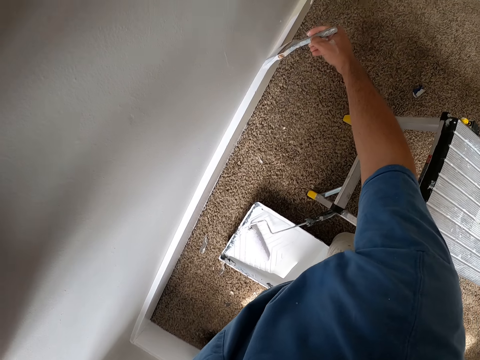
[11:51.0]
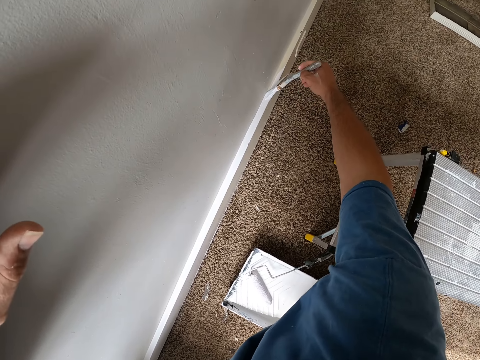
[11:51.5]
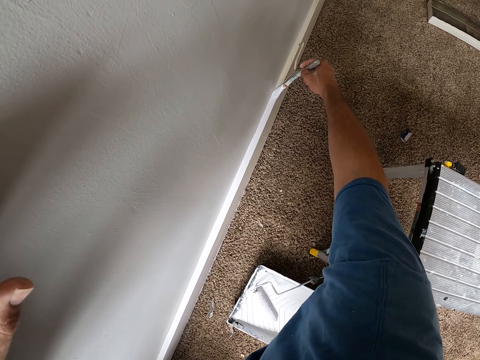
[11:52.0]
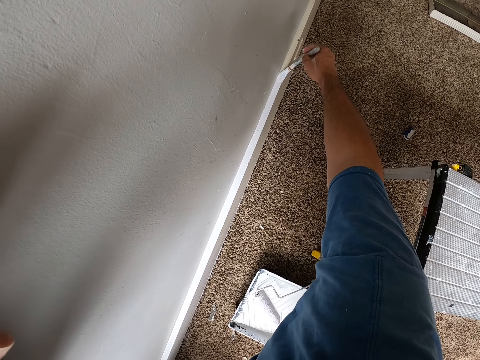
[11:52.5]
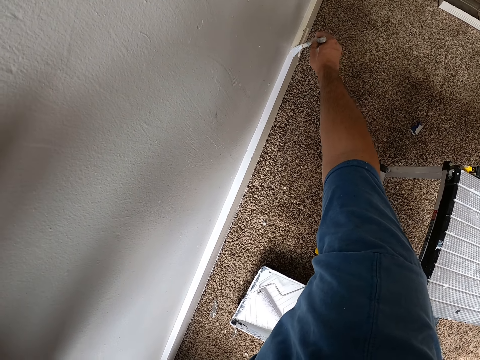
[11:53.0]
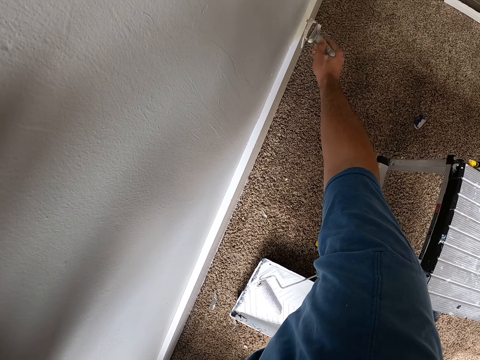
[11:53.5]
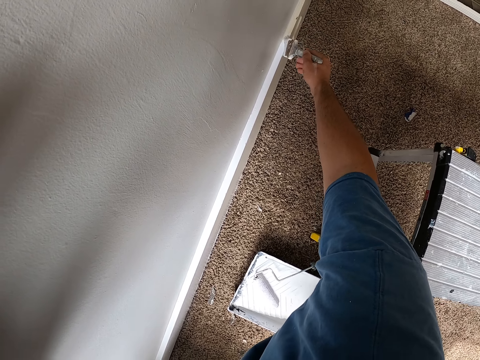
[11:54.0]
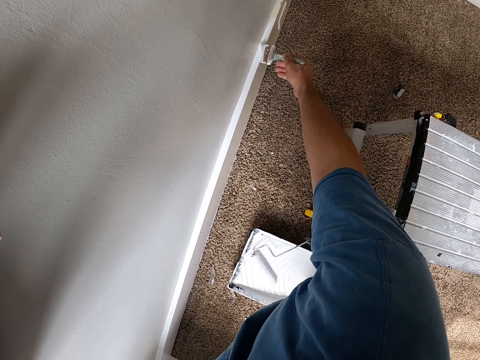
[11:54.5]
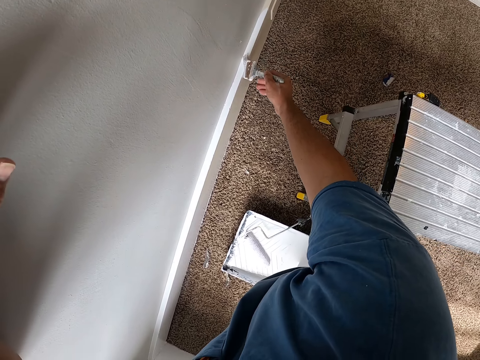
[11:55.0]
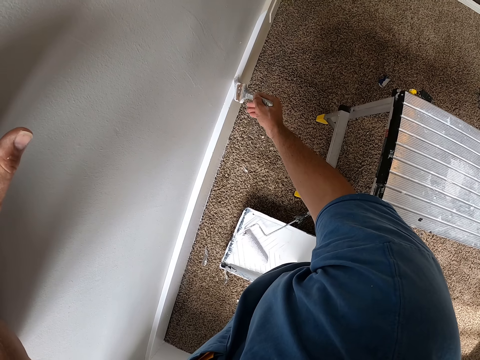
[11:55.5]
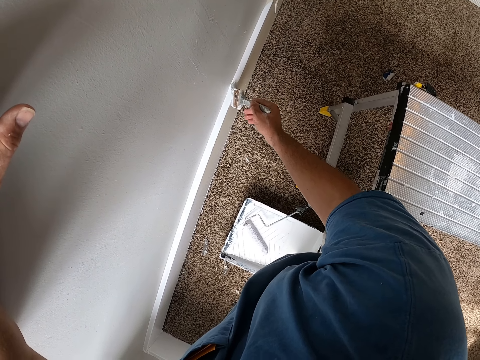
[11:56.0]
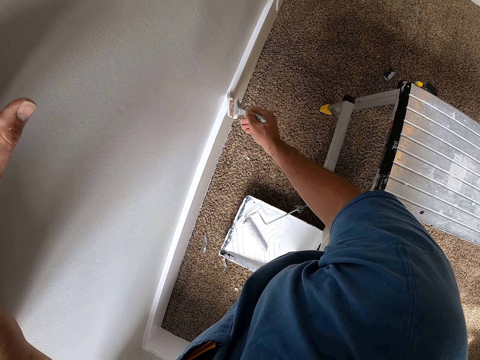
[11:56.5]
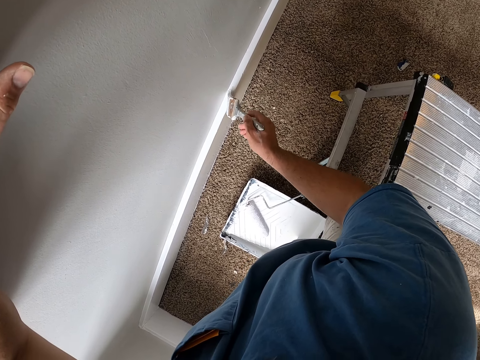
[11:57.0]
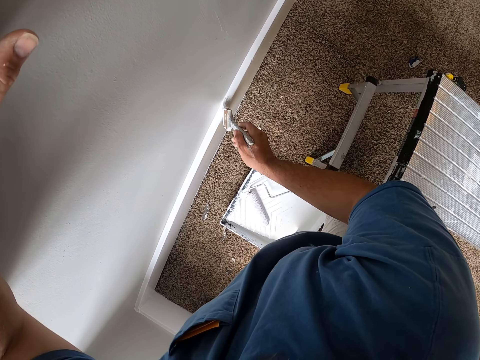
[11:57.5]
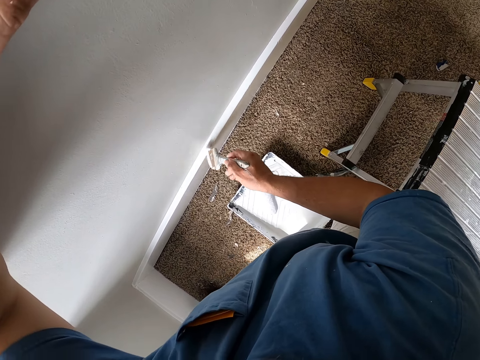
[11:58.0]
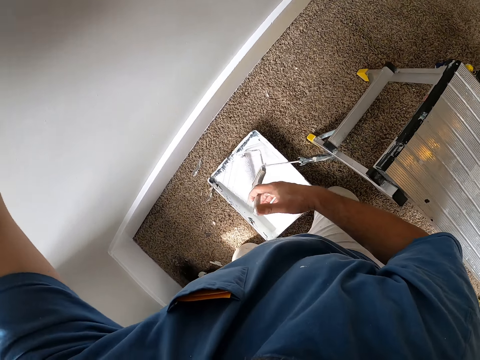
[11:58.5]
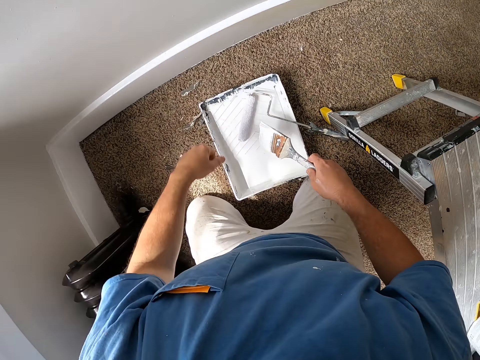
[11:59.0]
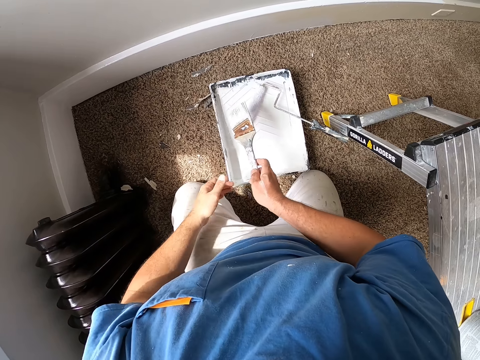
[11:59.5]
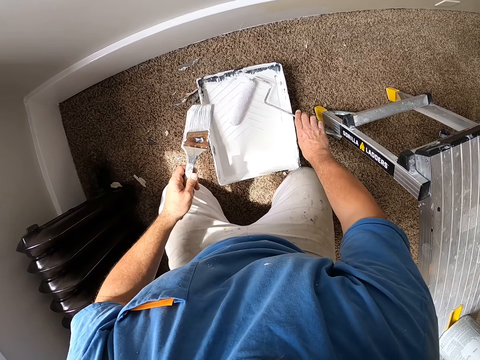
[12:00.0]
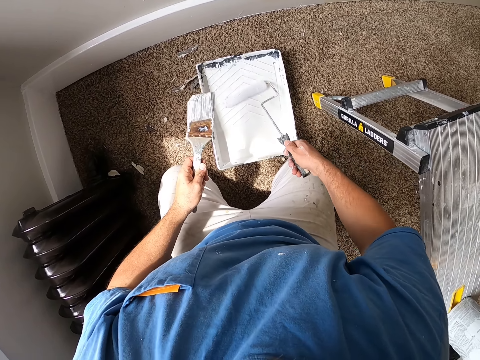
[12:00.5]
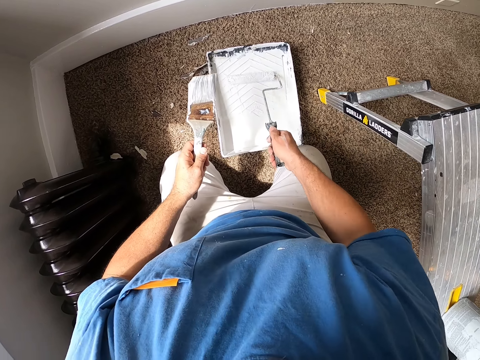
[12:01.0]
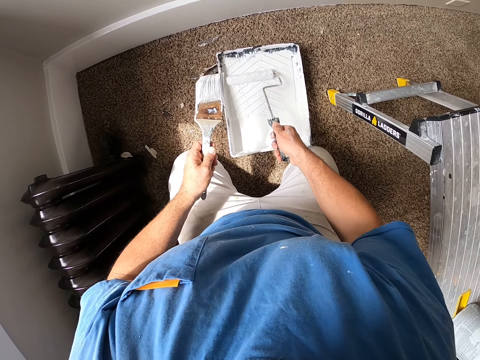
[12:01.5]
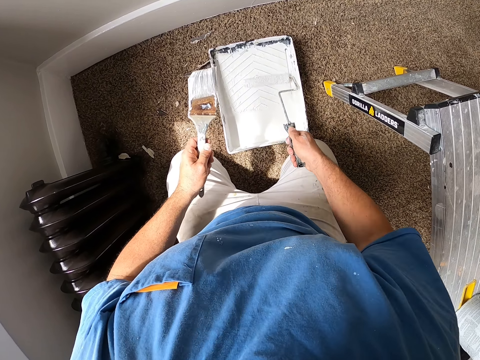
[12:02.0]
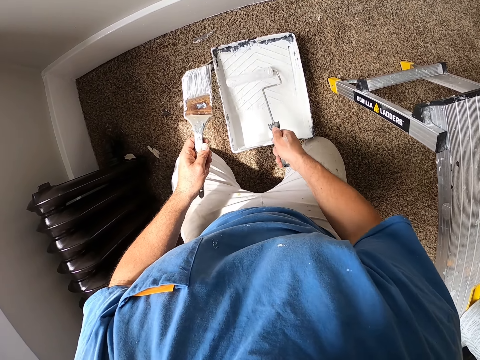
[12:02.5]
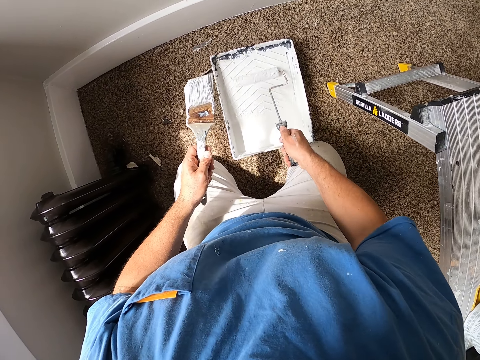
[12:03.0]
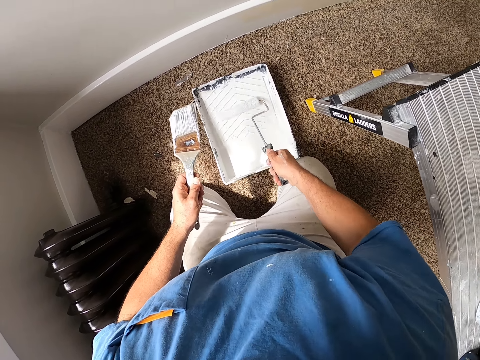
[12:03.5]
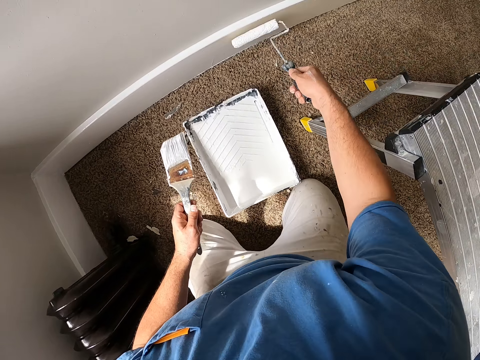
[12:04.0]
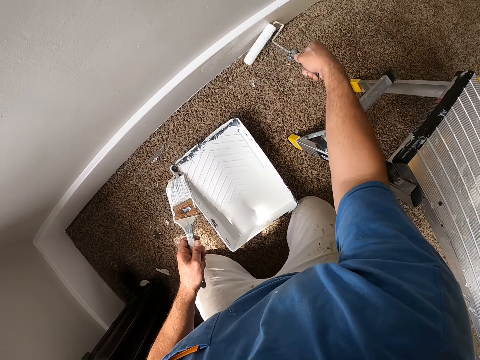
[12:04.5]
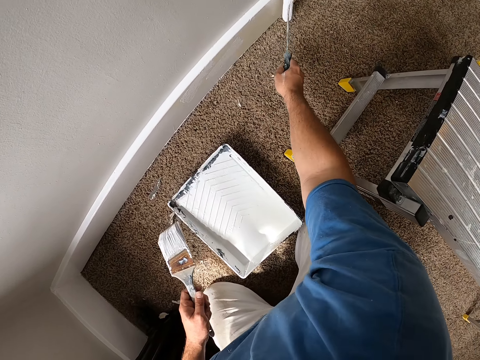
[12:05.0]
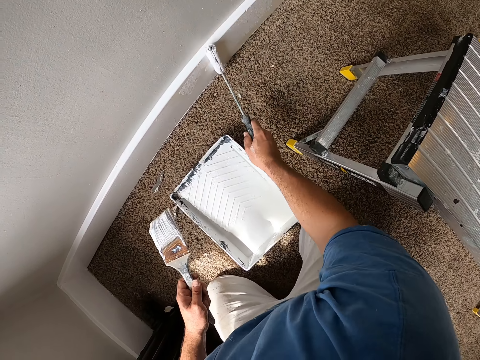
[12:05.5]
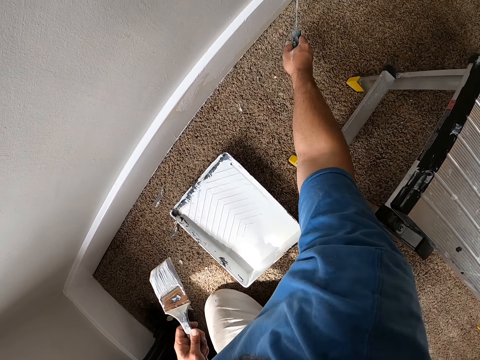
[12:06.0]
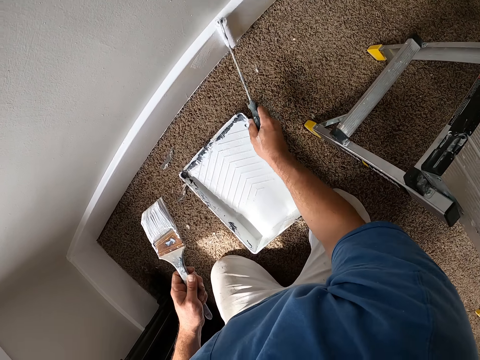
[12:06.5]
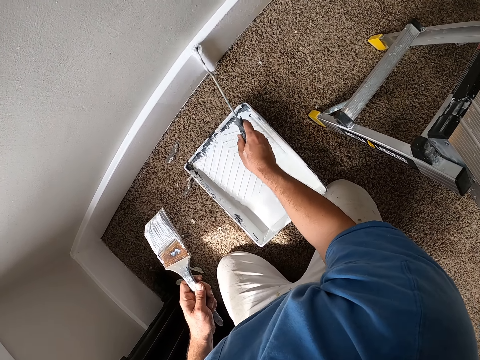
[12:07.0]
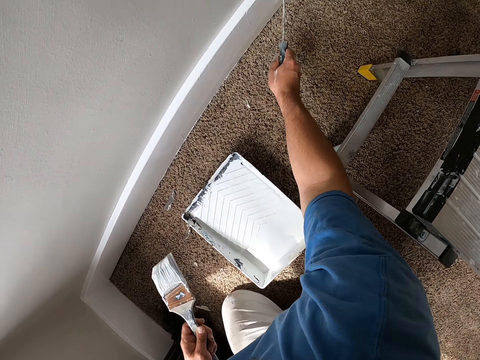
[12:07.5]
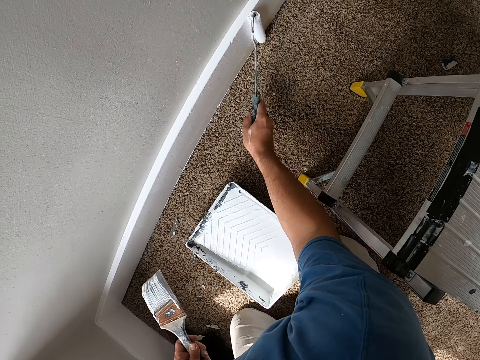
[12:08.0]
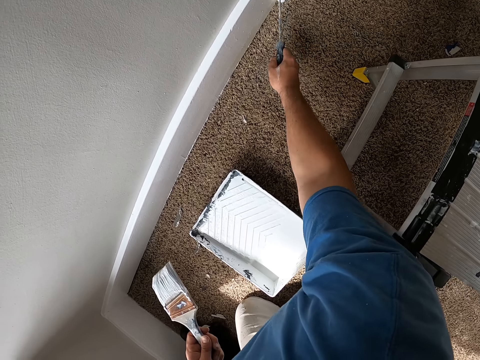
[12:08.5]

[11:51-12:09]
The camera wearer exchanges the brush from the right hand to the left hand. They carry the paint roller. They pick up the painting roller. They roll the painting roller in paint. They paint the baseboard.

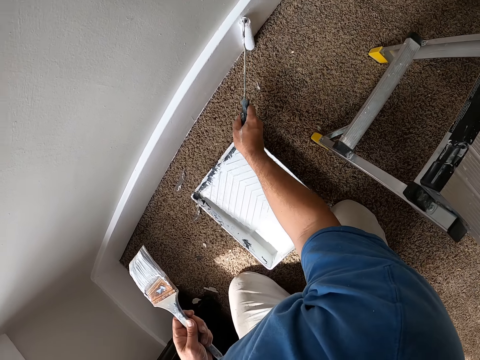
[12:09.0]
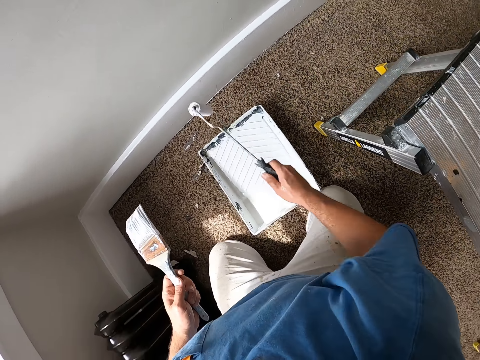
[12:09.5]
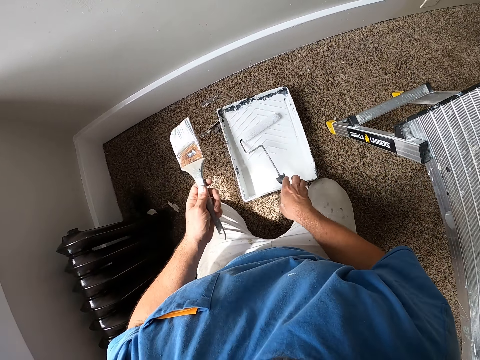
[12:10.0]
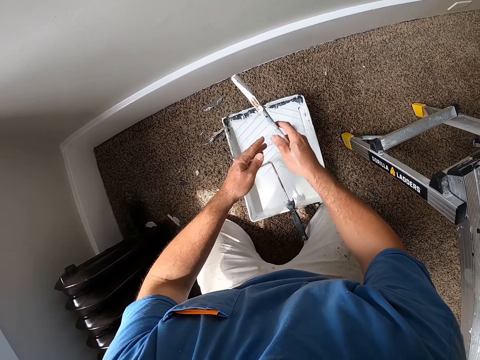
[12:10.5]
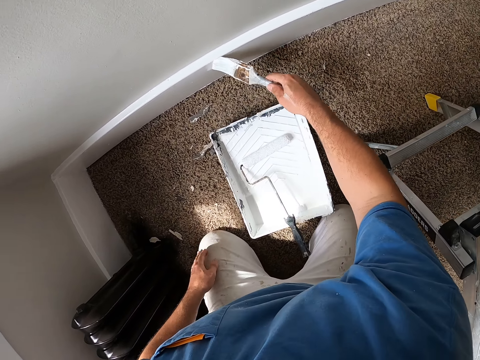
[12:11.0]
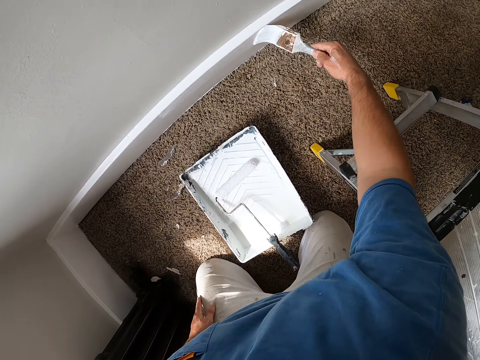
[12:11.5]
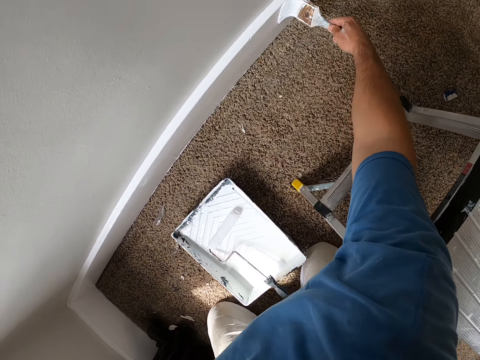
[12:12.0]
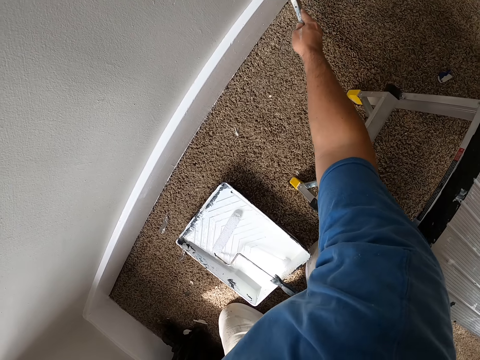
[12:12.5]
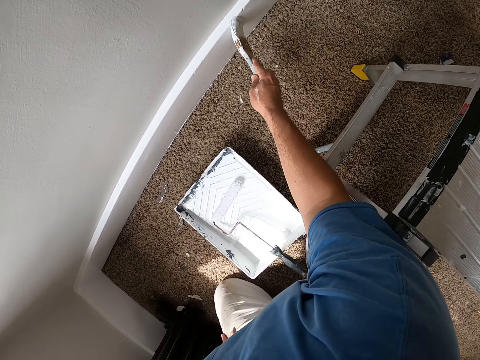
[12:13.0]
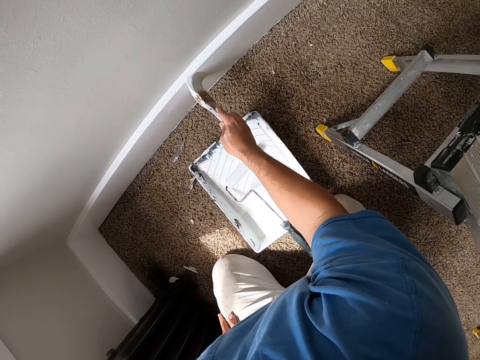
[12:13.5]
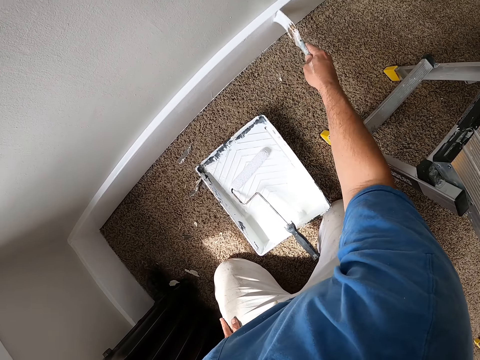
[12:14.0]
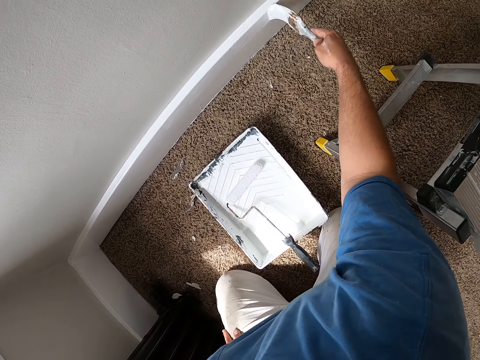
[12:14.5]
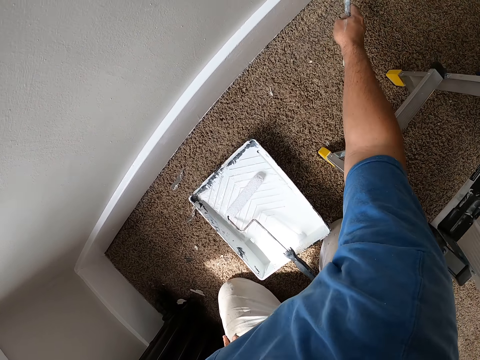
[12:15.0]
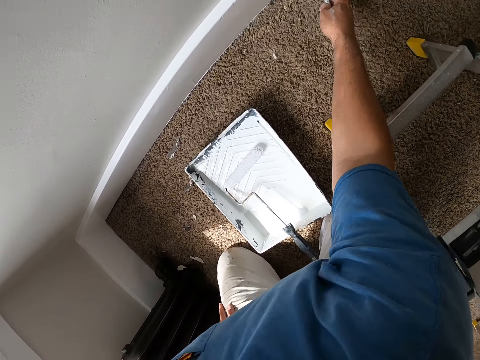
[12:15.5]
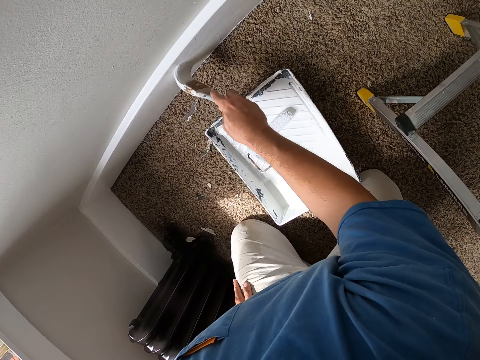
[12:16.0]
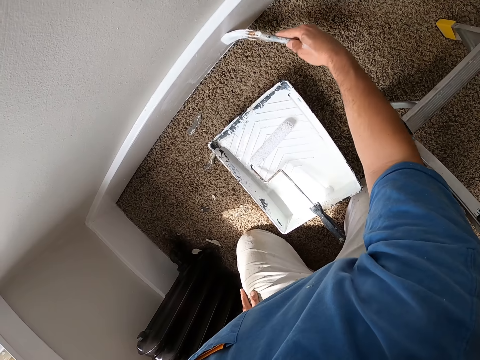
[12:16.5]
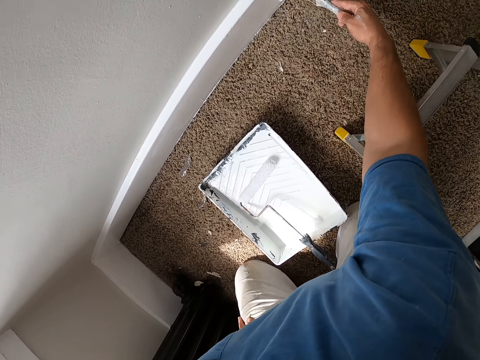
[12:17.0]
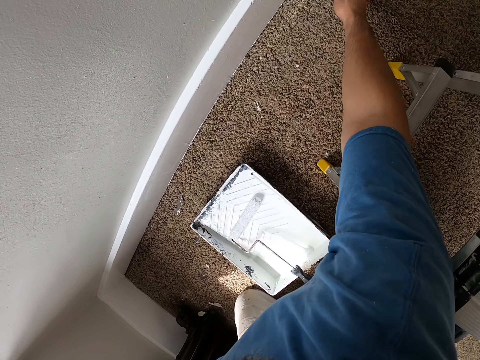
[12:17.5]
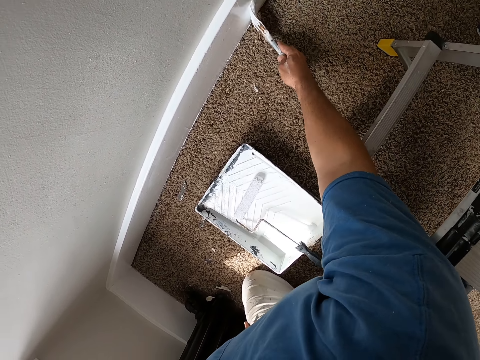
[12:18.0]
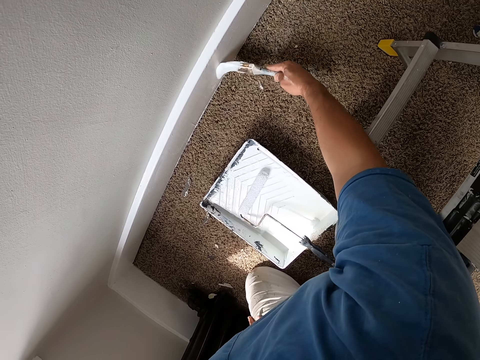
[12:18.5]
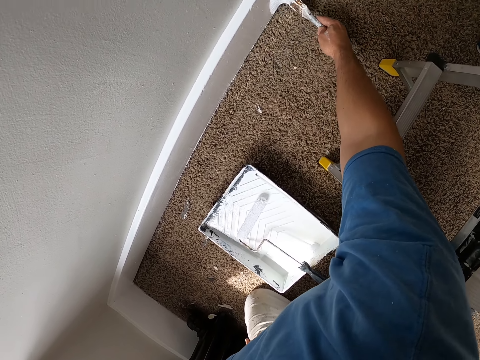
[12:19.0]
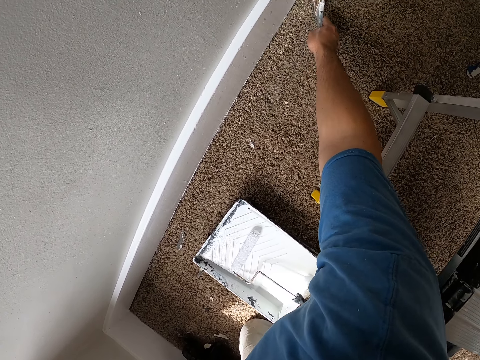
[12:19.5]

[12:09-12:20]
The camera wearer returns the painting roller in the paint tray. They take the painting brush from left hand to right hand. They paint the wall.
